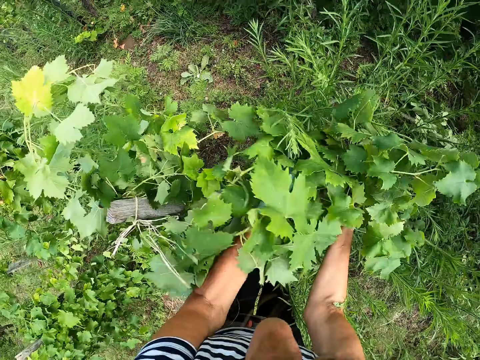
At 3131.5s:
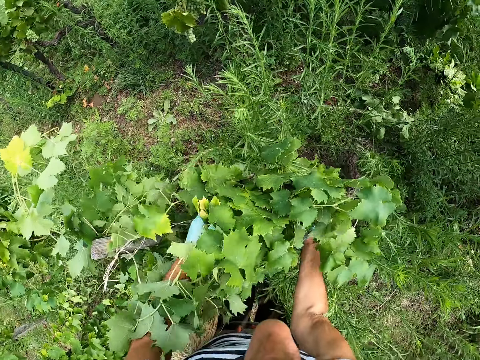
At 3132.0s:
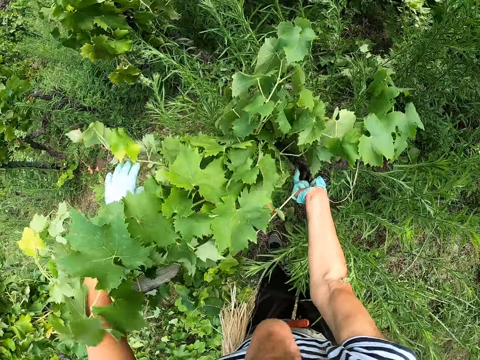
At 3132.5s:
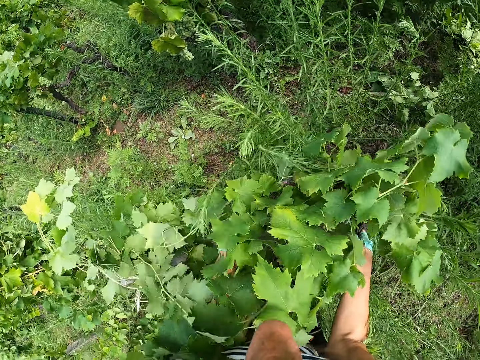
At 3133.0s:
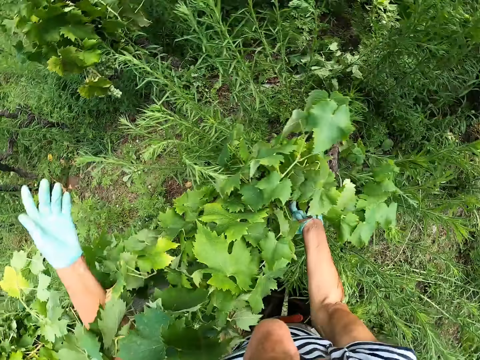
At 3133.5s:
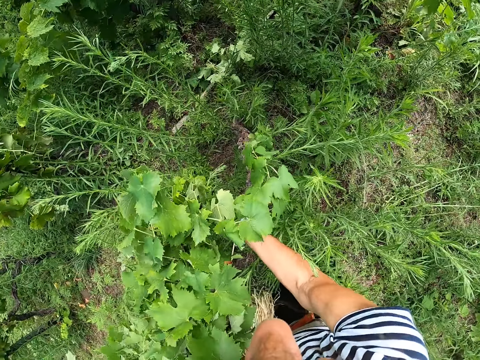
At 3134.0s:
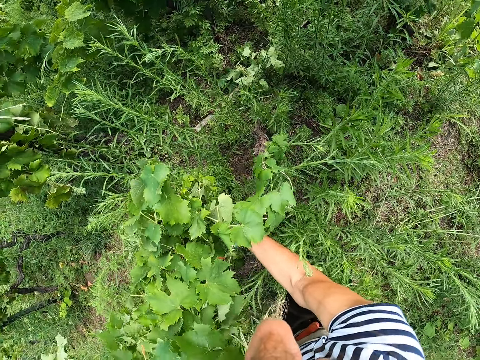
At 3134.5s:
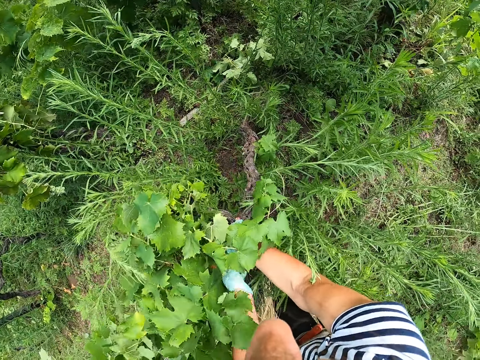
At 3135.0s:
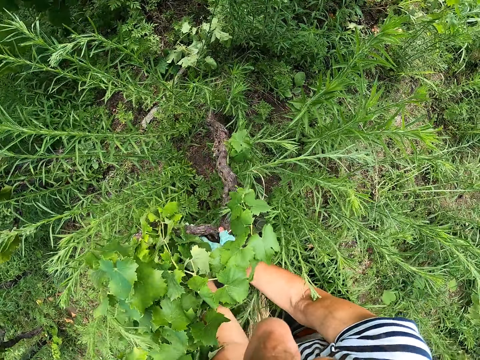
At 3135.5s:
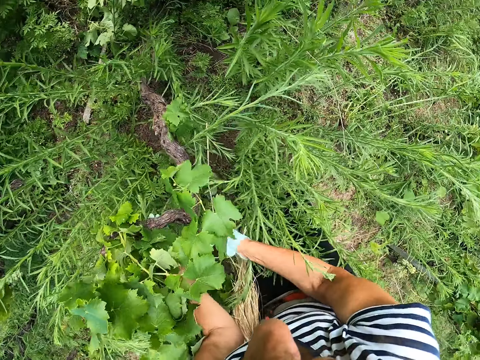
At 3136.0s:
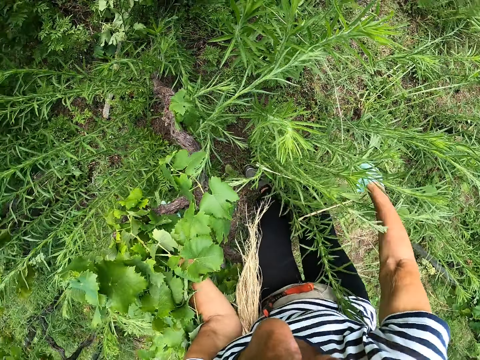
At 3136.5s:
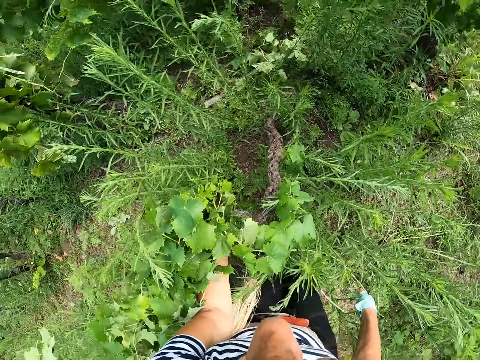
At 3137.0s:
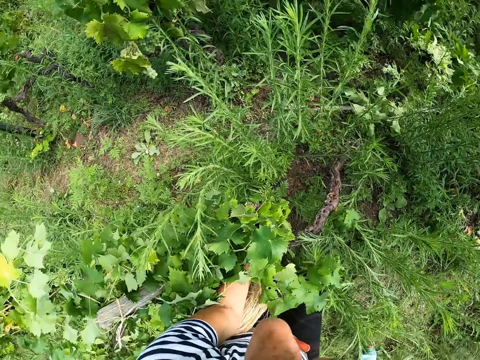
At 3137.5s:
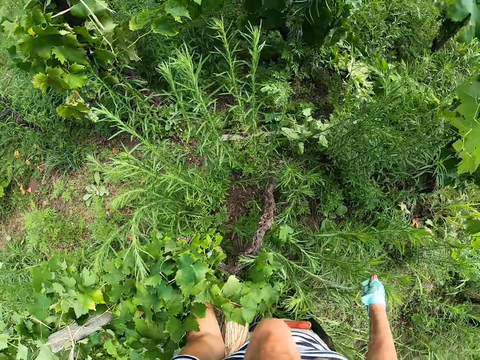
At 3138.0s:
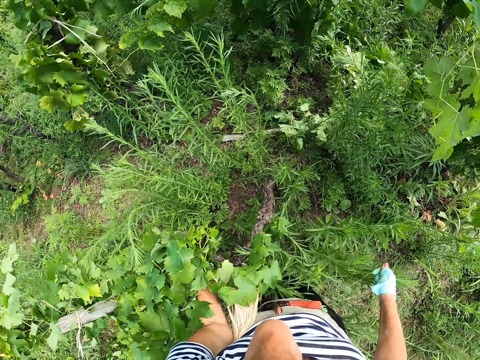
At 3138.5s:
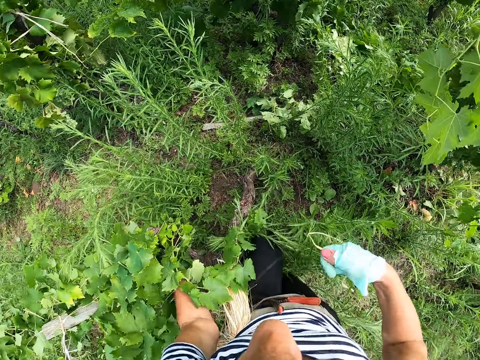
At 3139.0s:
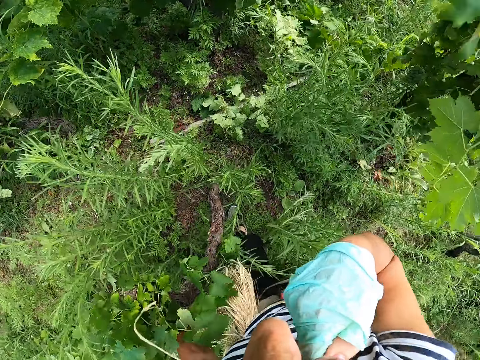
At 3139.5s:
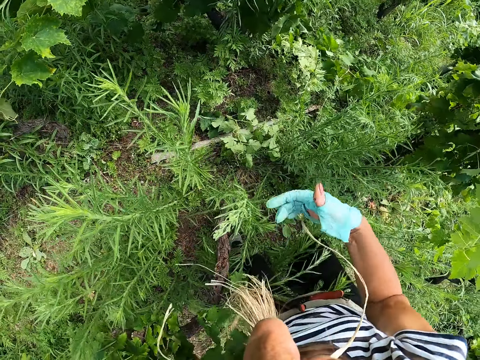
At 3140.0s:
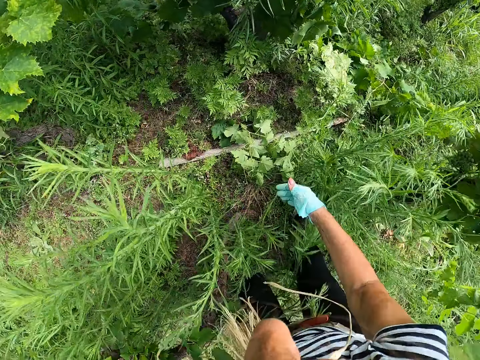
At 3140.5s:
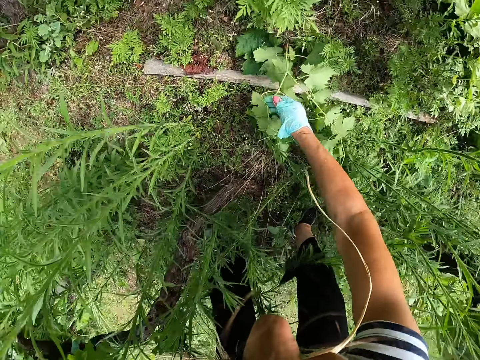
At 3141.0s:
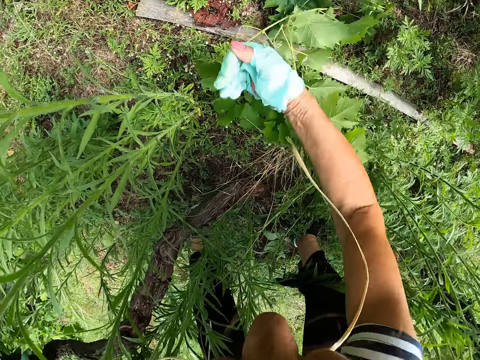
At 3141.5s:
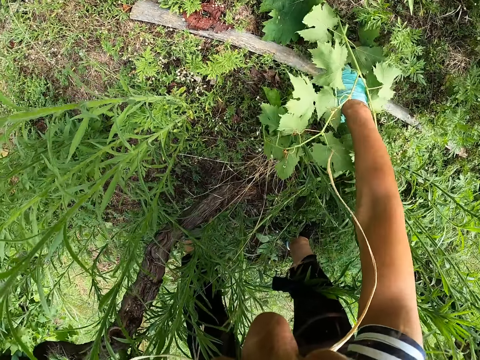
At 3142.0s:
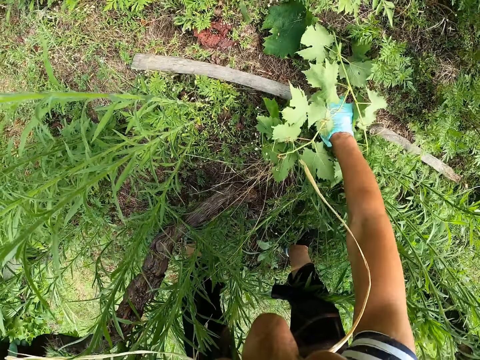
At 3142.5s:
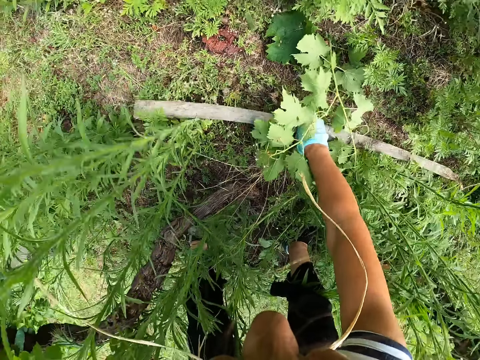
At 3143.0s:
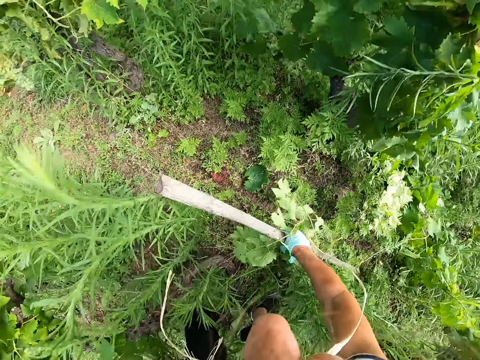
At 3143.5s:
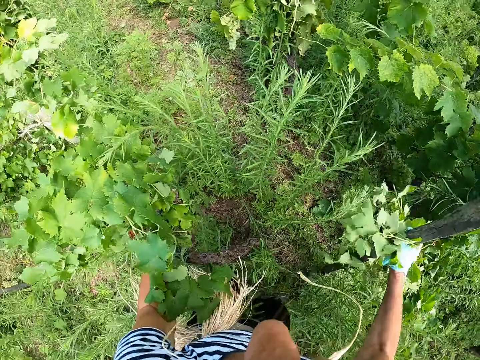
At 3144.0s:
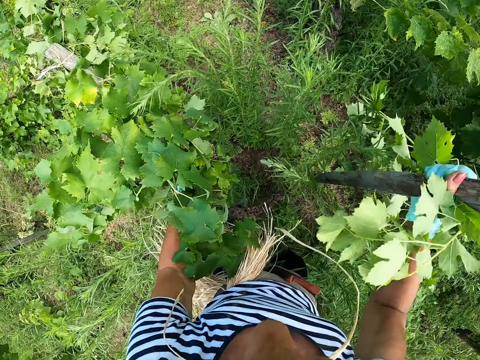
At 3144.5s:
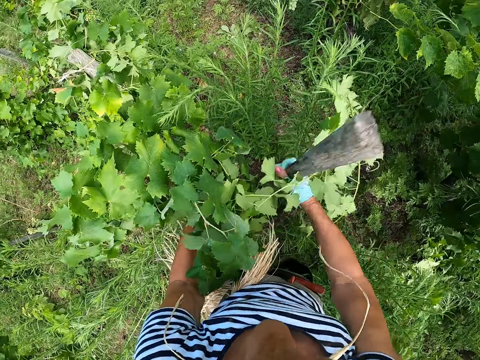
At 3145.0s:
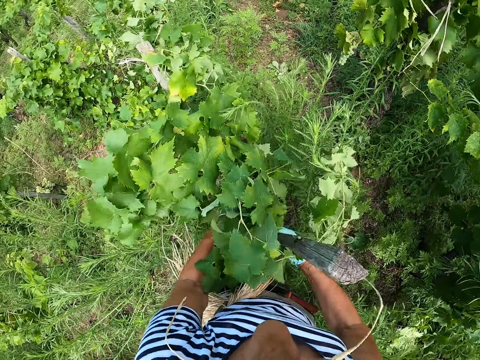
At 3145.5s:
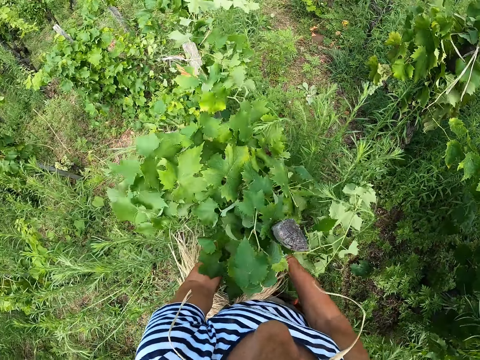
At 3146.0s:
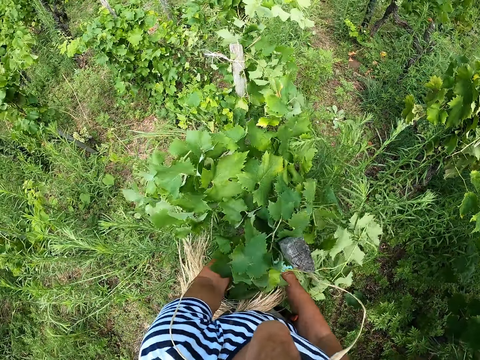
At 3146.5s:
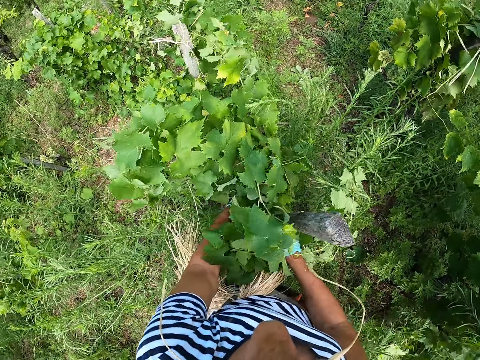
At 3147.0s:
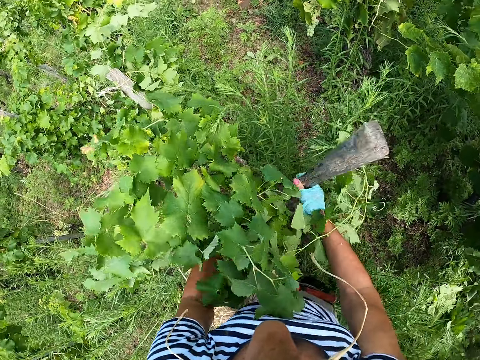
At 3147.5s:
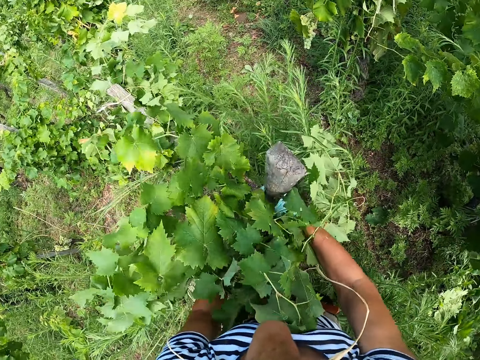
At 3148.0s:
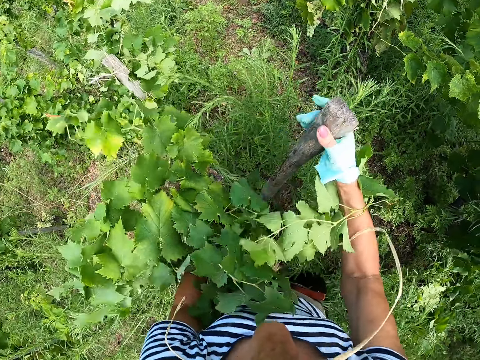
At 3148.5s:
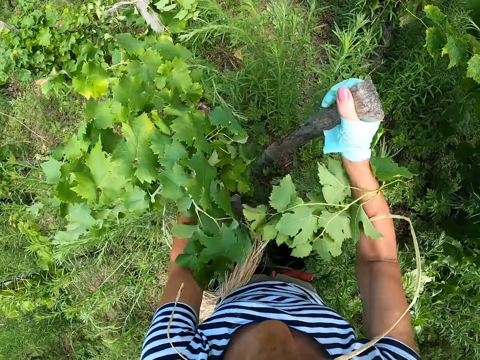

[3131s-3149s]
The camera wearer collects a rod on the ground. They pierce the rod to the ground.

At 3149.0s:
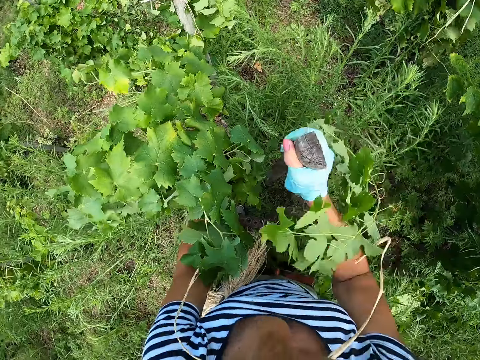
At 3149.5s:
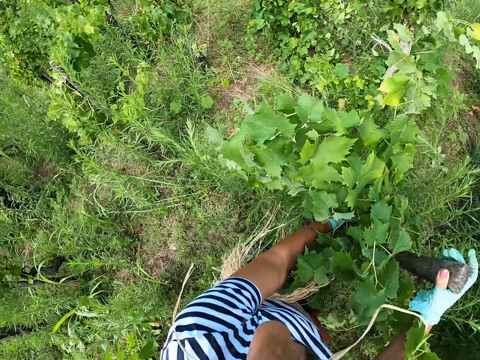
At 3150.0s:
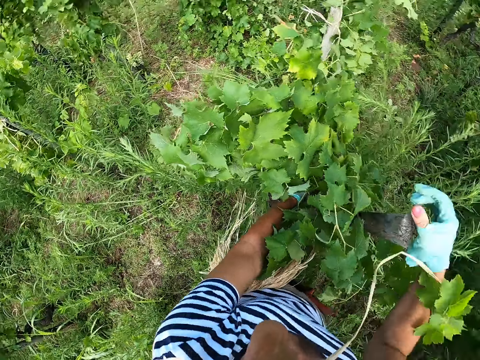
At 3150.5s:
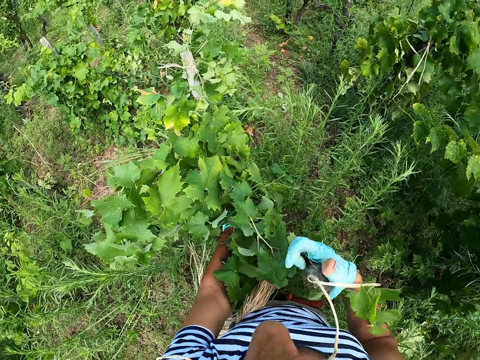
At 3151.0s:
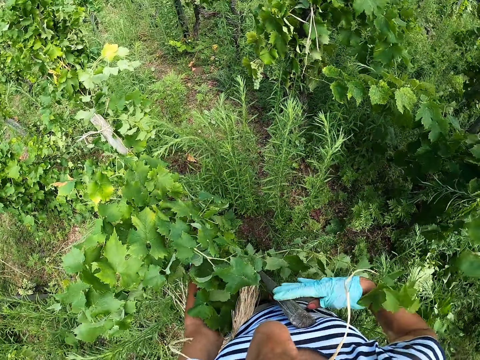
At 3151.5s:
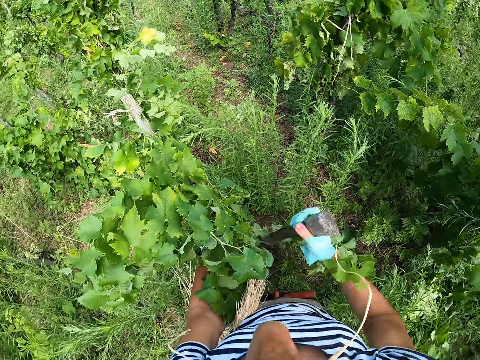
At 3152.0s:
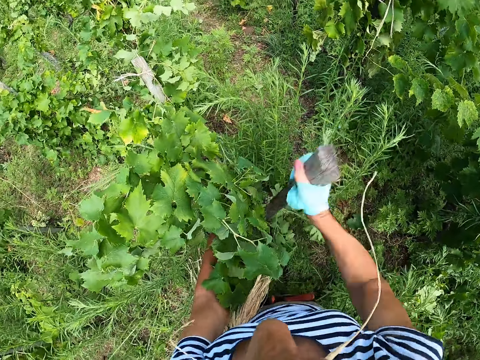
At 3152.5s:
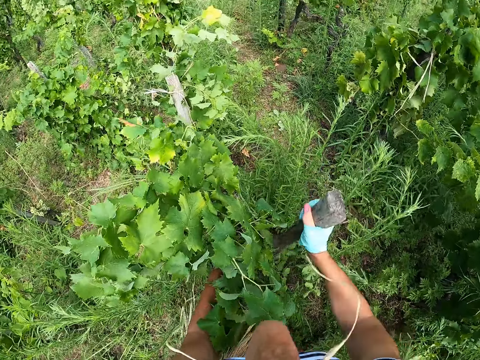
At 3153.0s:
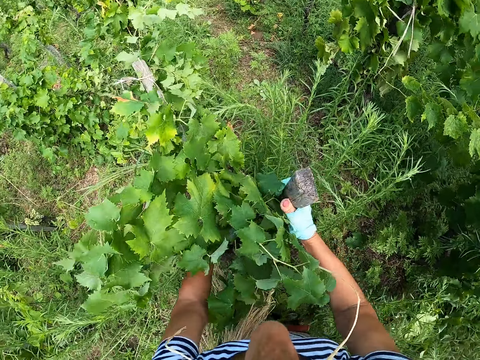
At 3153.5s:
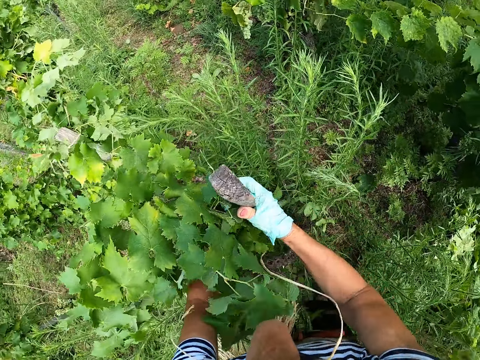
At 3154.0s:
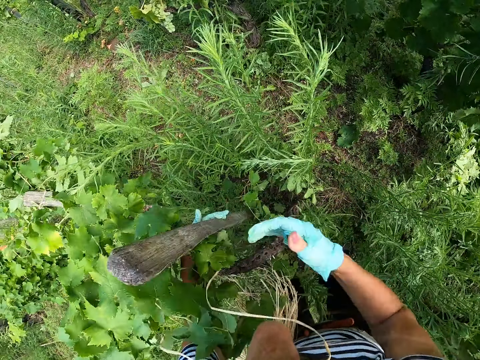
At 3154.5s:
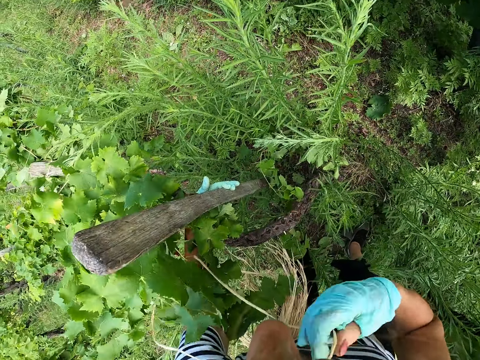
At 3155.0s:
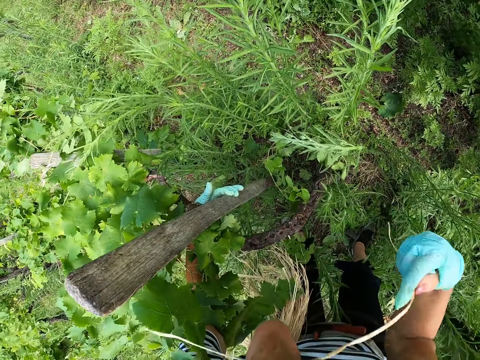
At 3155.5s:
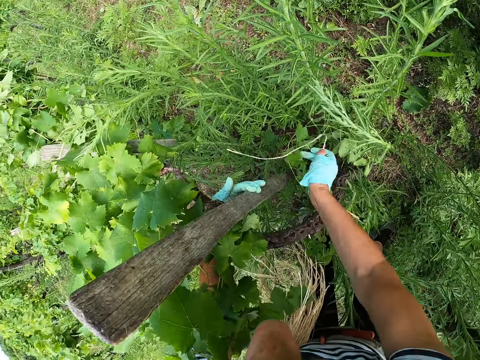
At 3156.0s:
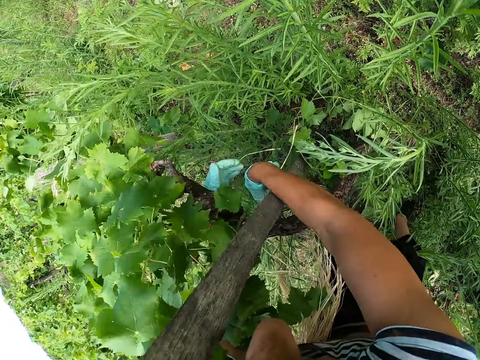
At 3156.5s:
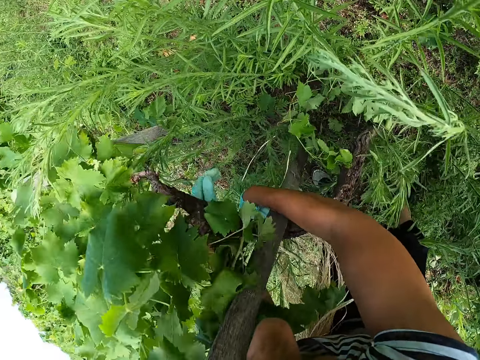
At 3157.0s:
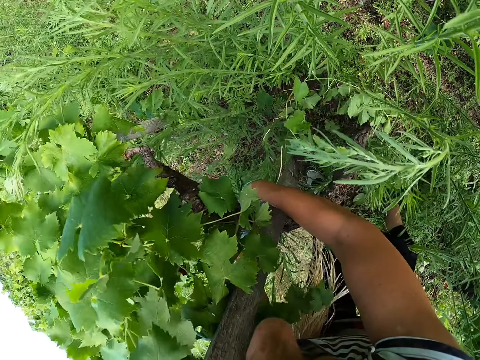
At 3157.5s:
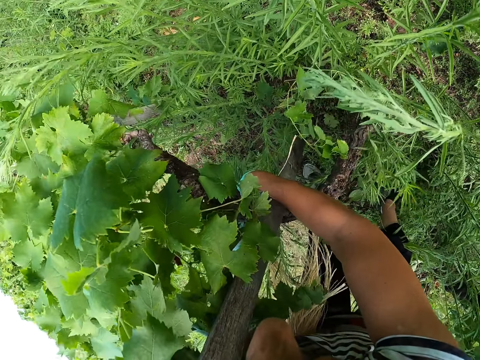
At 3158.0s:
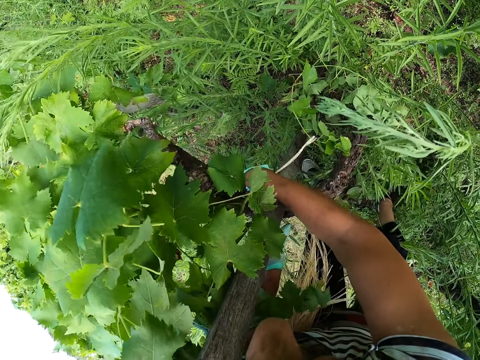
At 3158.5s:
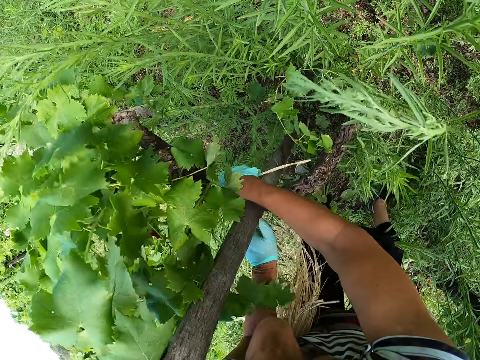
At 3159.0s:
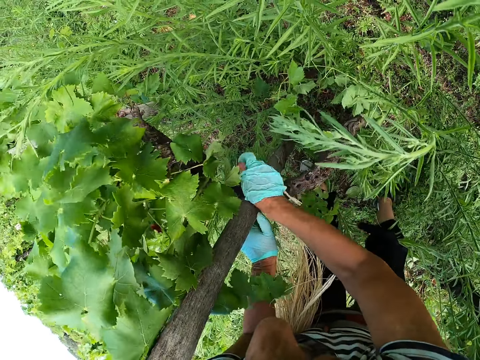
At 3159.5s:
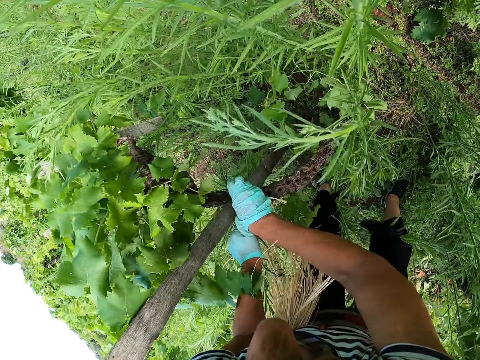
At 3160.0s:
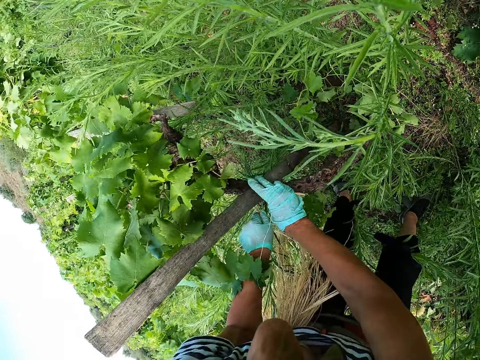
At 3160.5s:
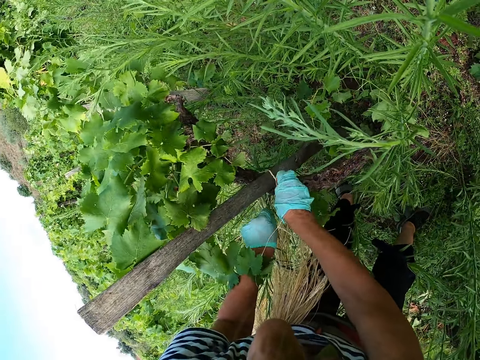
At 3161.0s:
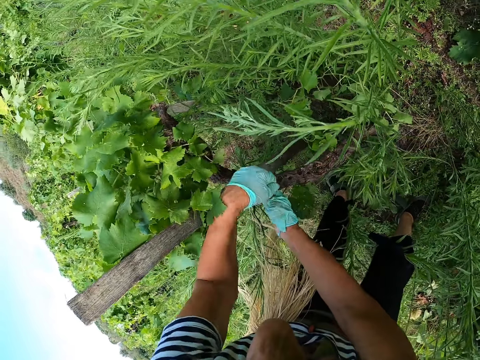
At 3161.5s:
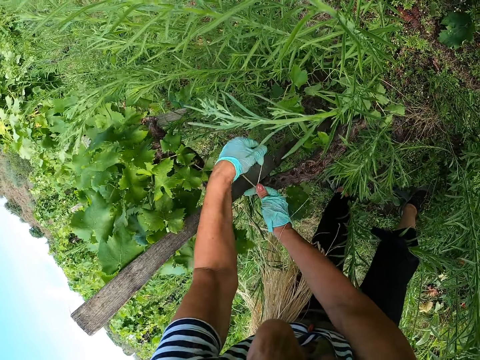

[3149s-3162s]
The camera wearer ties the plant on the stake with a rope.
